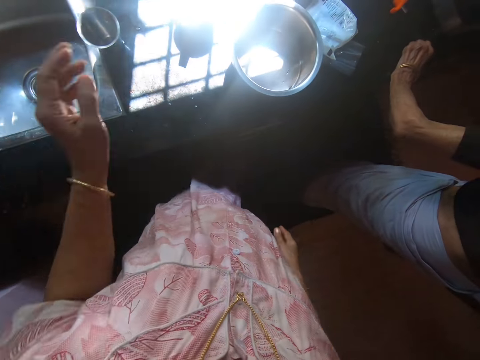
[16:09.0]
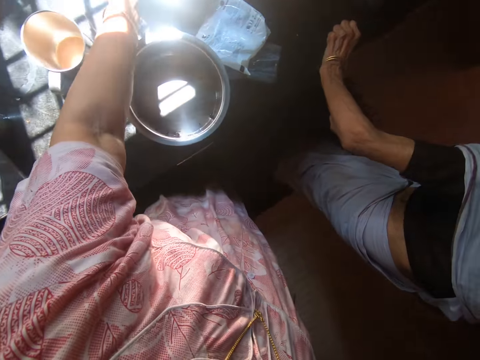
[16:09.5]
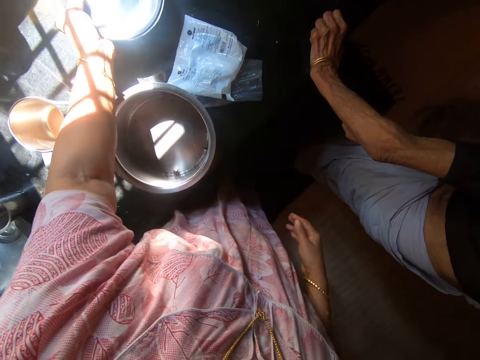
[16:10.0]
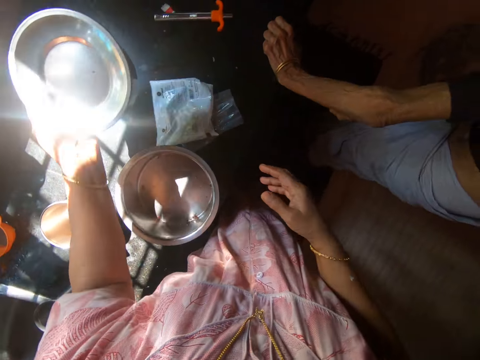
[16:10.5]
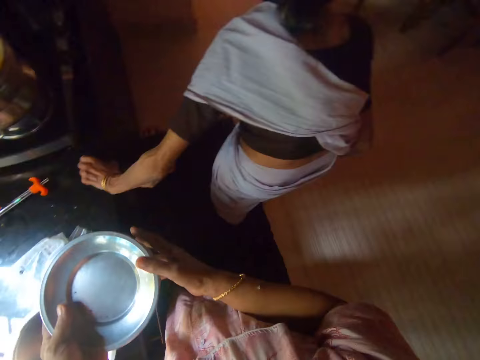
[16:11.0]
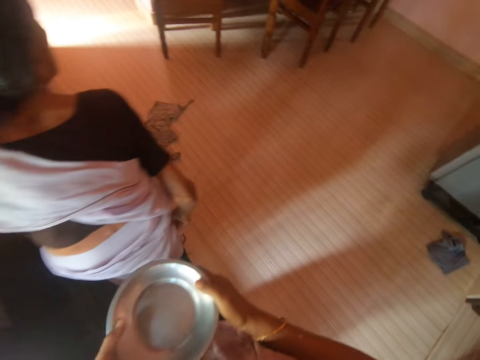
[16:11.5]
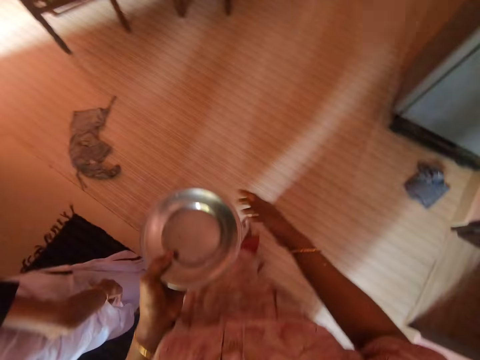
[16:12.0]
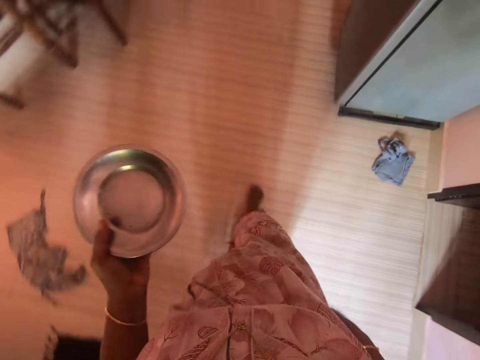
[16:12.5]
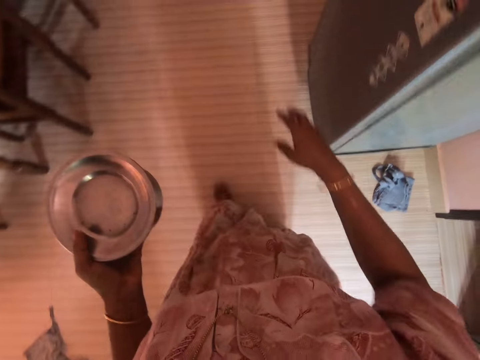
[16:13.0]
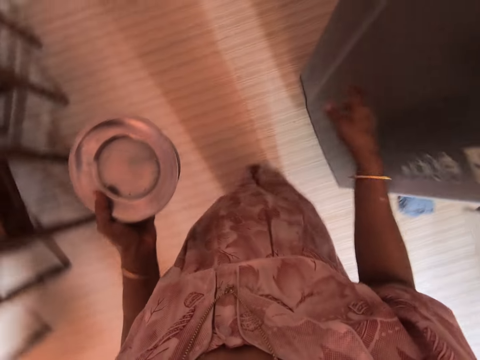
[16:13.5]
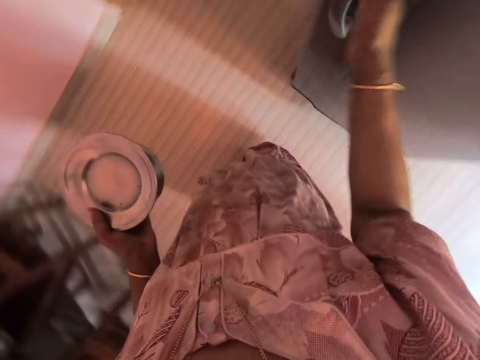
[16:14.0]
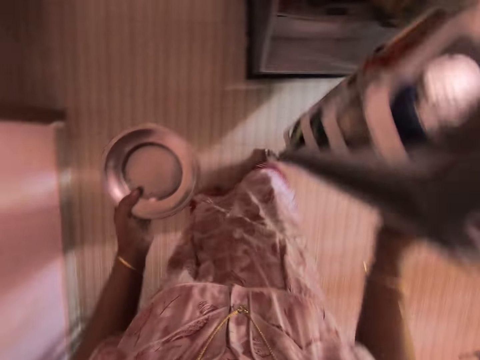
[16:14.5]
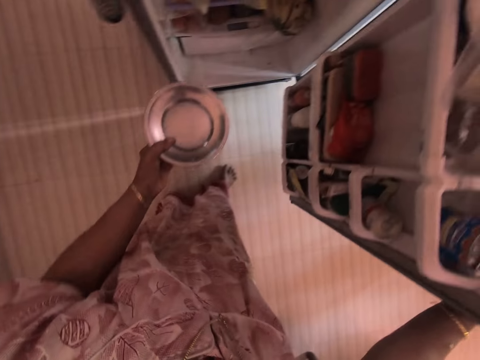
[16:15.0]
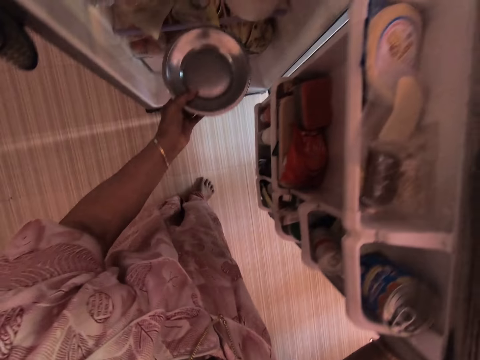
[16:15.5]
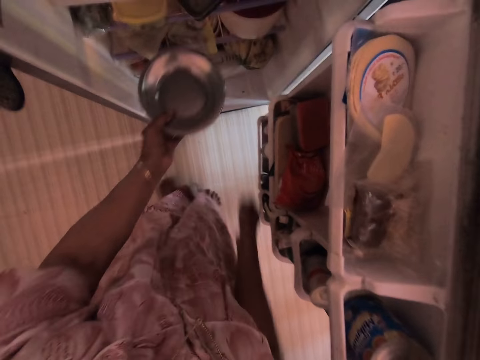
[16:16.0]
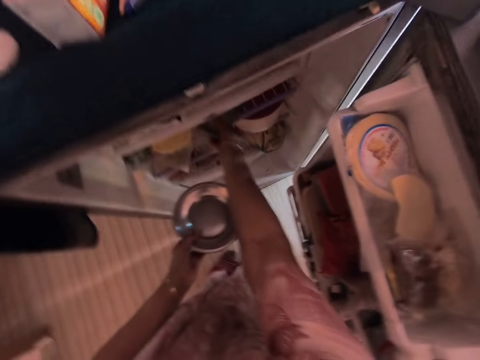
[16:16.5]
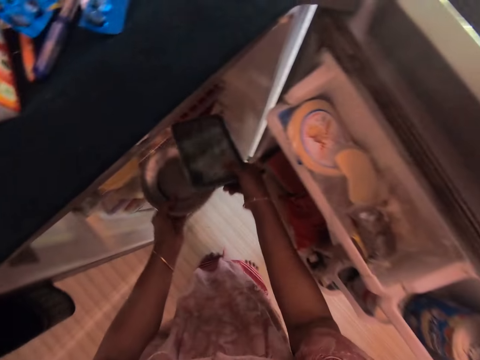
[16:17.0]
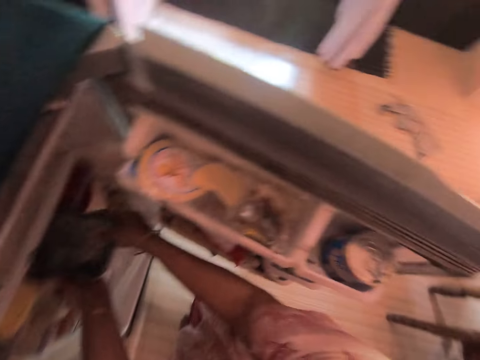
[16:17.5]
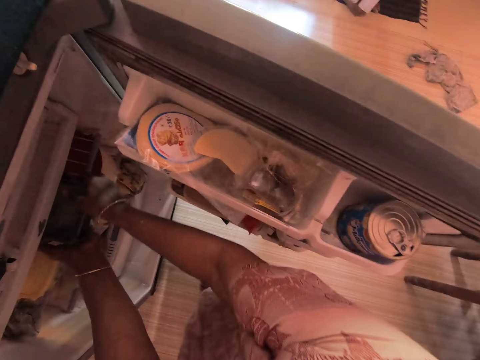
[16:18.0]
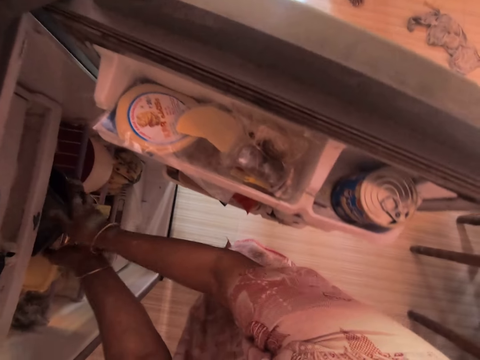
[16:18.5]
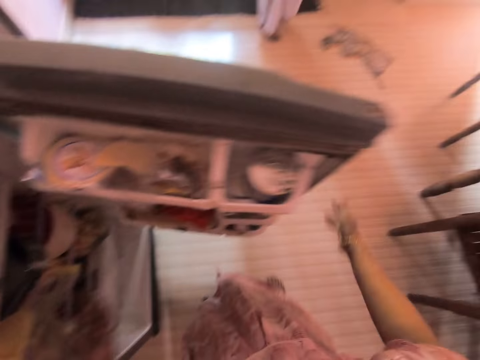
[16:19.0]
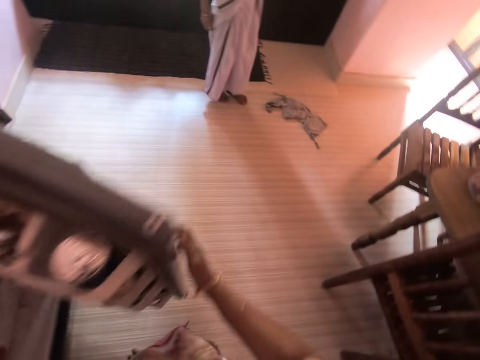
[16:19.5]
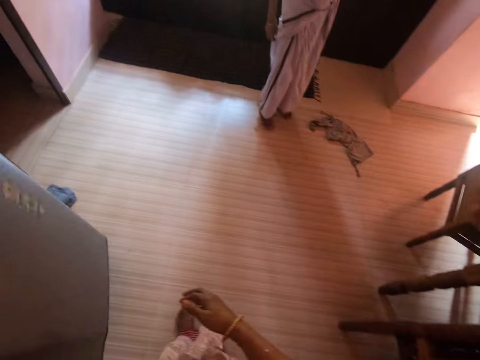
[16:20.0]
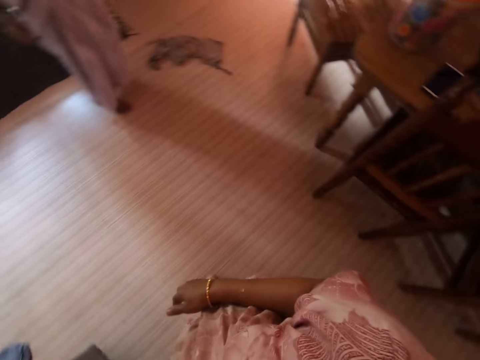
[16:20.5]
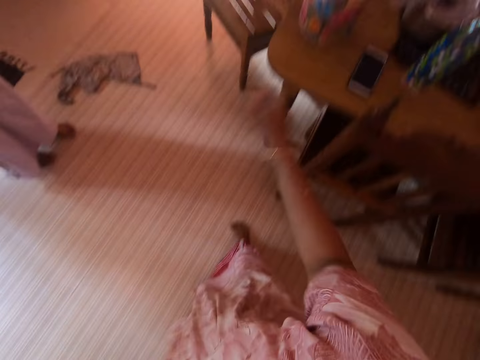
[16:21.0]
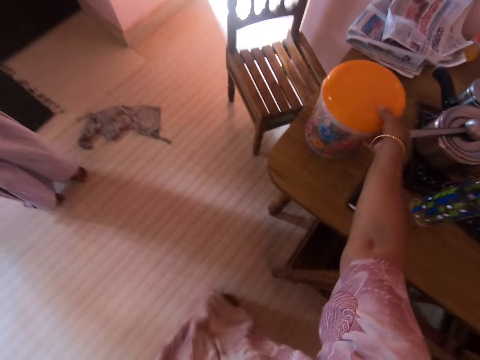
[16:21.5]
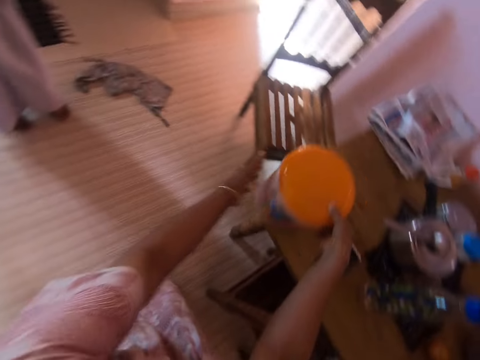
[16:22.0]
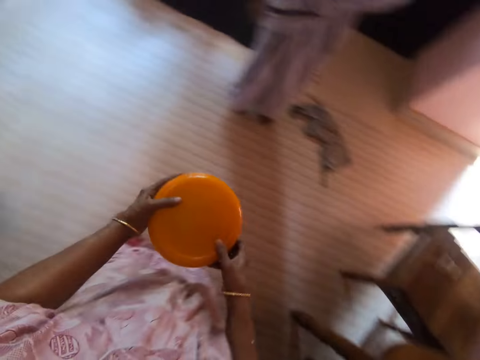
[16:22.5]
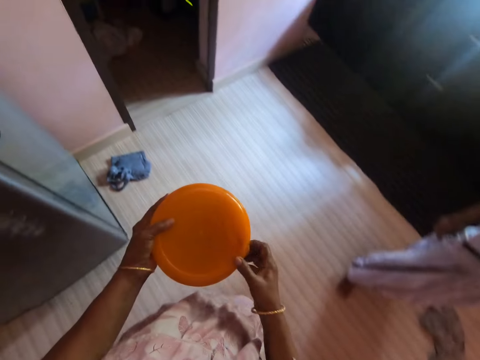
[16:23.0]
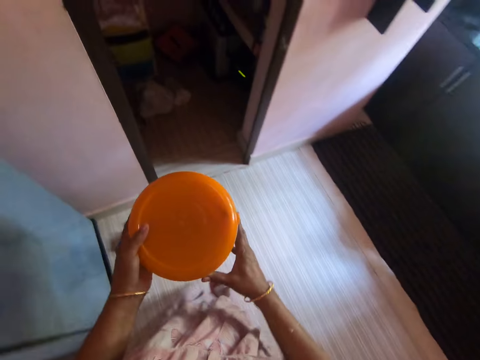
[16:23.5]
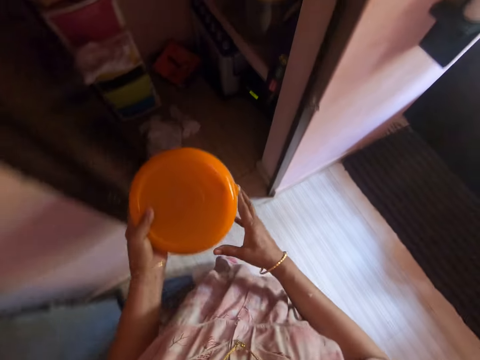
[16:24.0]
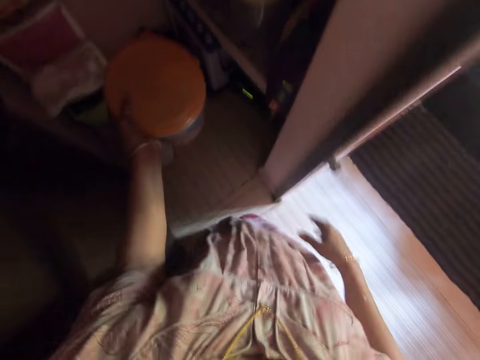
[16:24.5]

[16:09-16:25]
The camera wearer picks up a bowl. They walk. They open the fridge. They pick up a container or tin. They put the container in the fridge. They put the bowl in the fridge. They put the tin on the bowl. They close the fridge. They walk. They pick up a container. They walk around the kitchen.

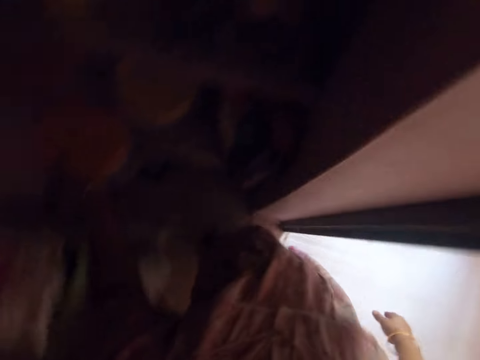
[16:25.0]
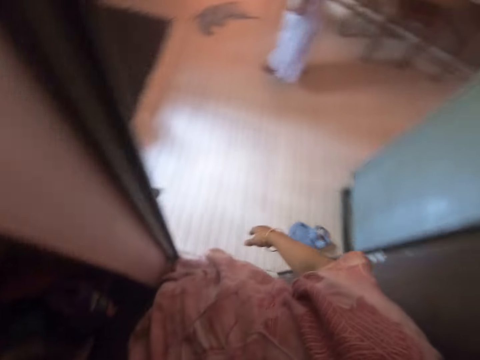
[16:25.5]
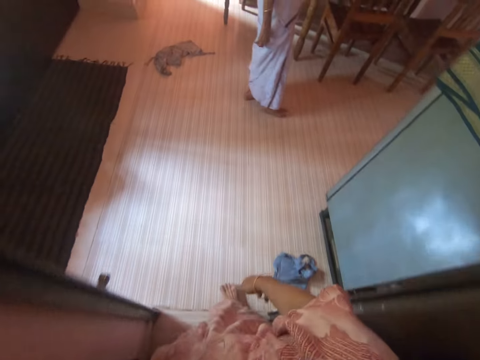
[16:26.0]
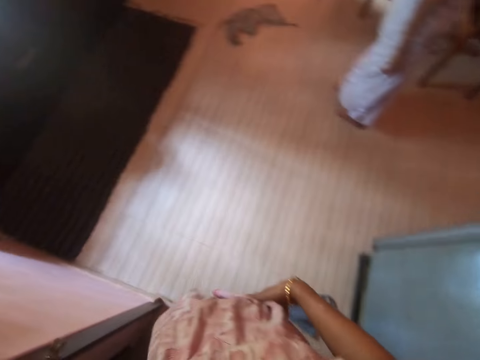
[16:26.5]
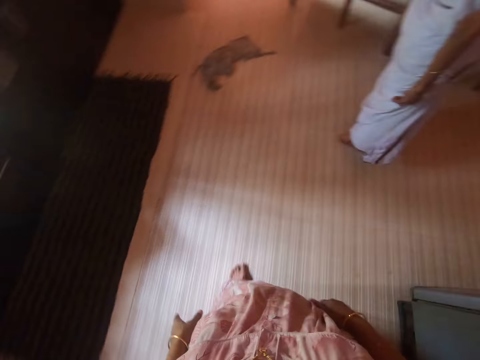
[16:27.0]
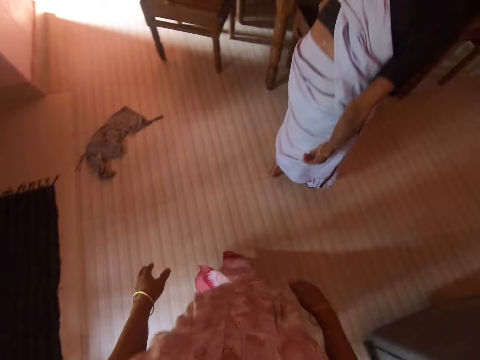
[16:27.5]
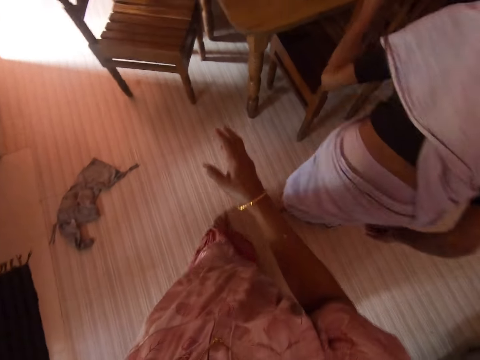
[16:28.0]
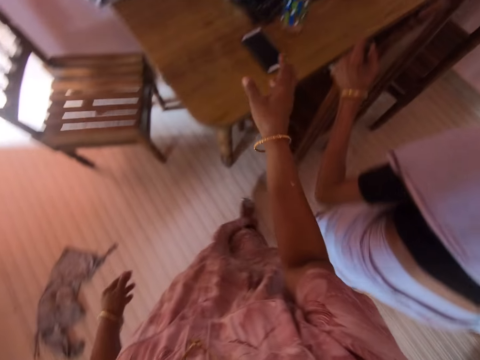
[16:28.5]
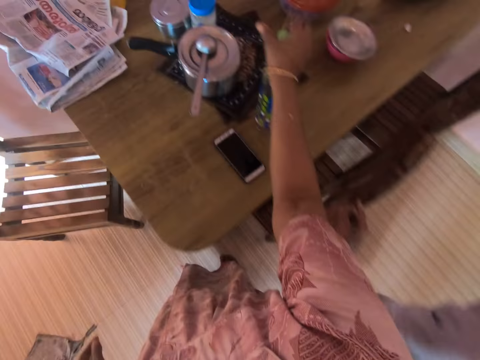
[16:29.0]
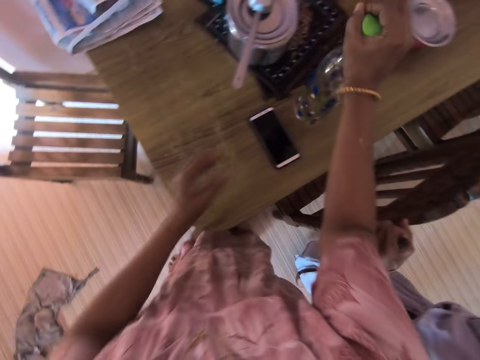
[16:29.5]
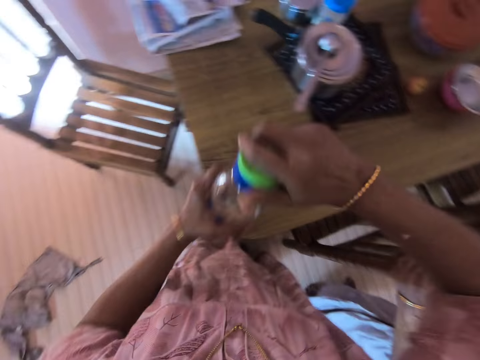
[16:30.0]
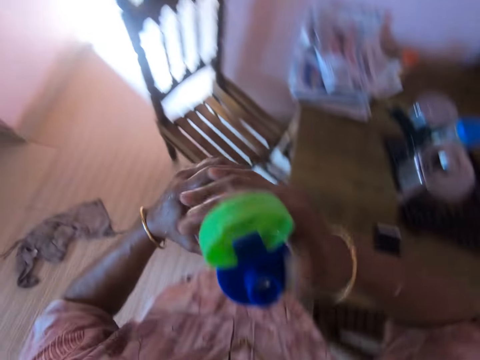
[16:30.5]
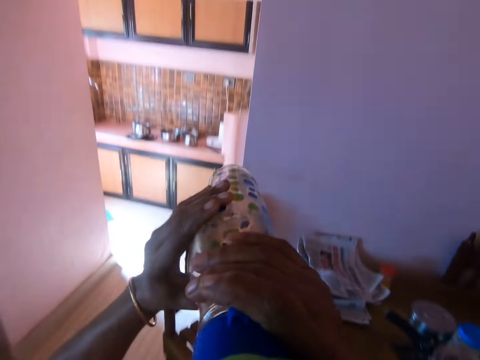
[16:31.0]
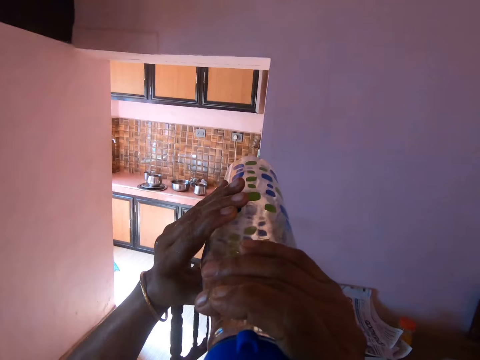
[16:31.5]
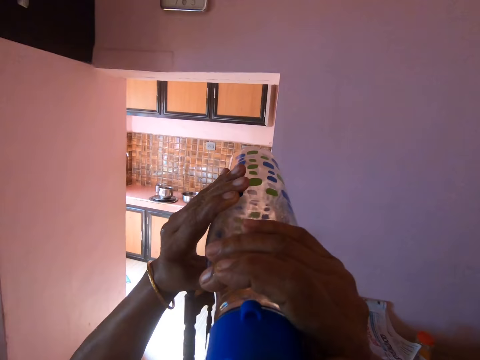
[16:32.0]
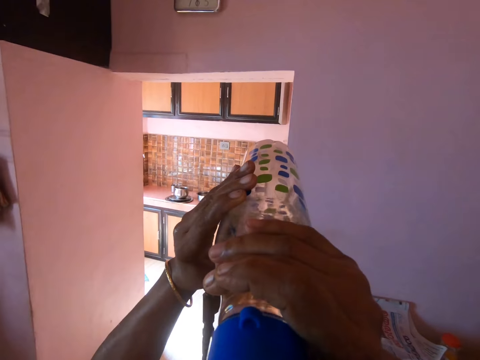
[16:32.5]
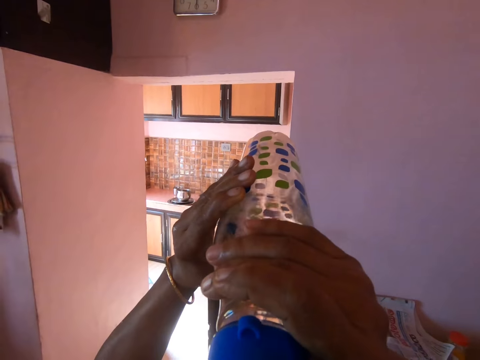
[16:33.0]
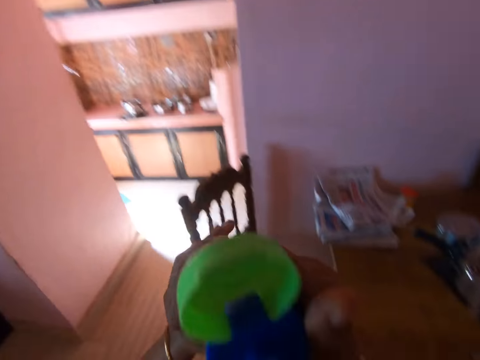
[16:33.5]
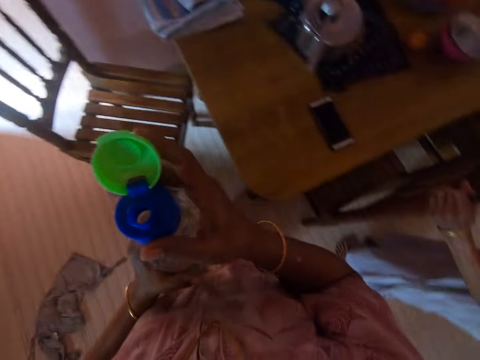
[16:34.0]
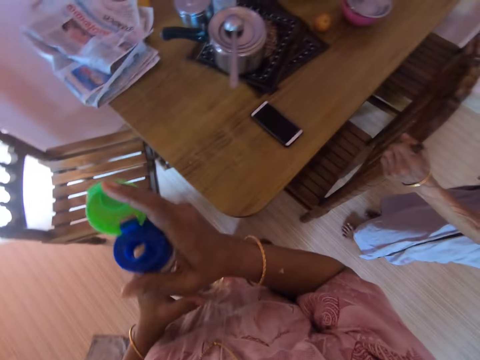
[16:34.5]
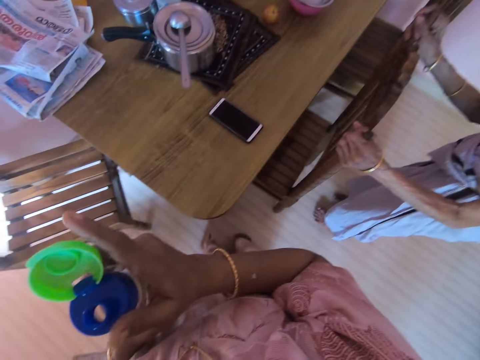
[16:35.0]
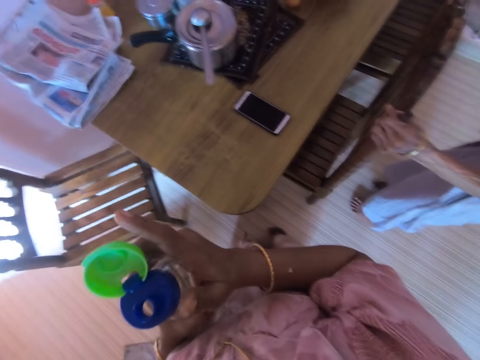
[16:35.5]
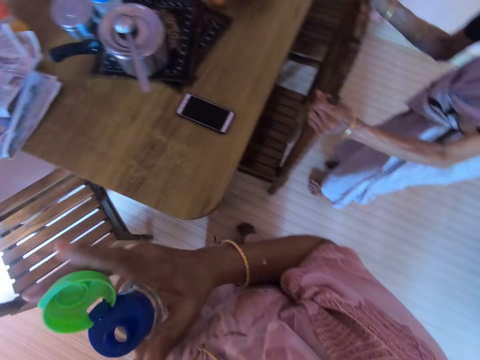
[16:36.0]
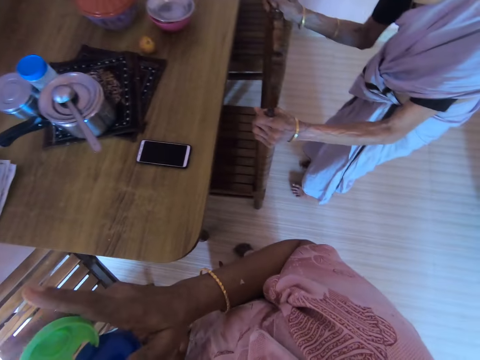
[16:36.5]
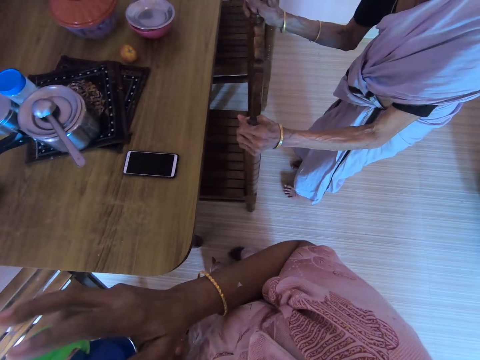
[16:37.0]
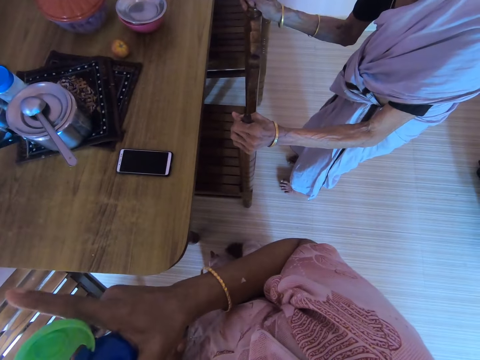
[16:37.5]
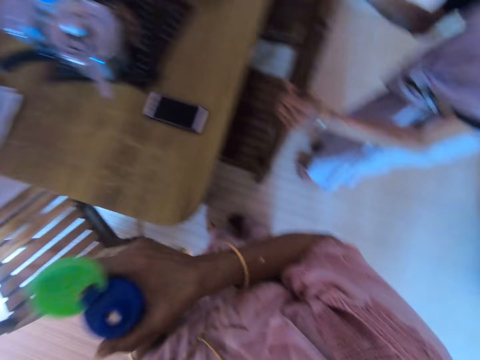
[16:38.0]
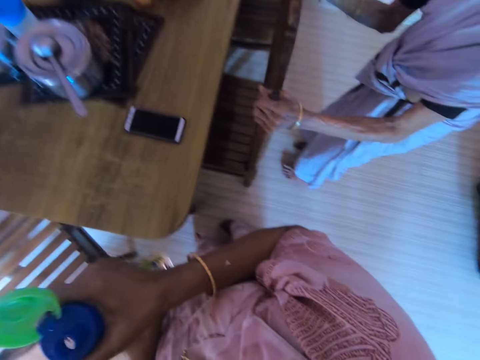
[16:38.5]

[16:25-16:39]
The camera wearer puts the container in the cabinet. They walk around the kitchen. They pick up a bottle of water. A woman holds a chair. The camera wearer opens the bottle. They drink water.
